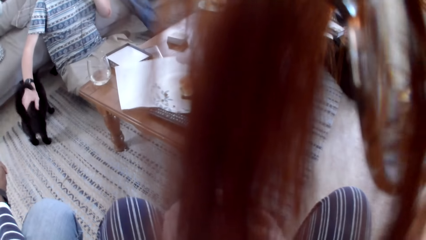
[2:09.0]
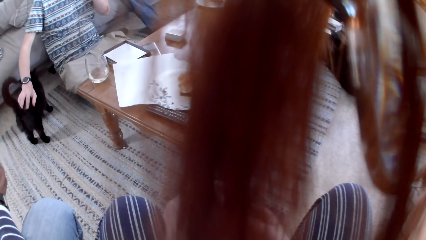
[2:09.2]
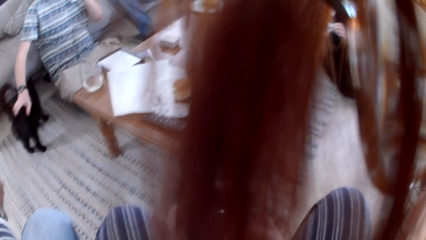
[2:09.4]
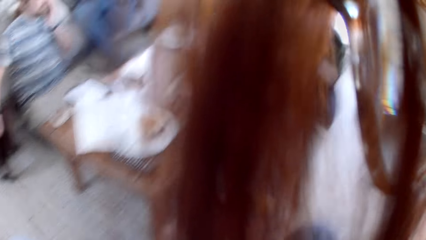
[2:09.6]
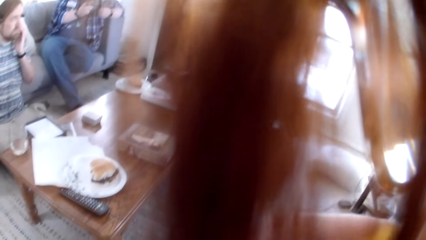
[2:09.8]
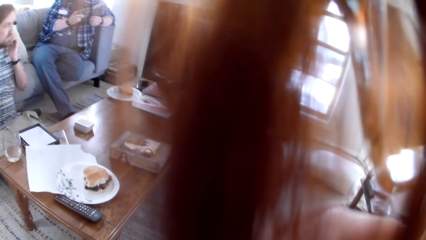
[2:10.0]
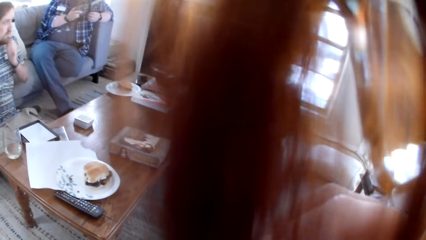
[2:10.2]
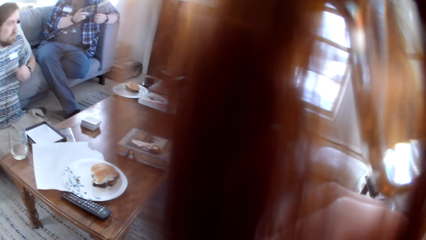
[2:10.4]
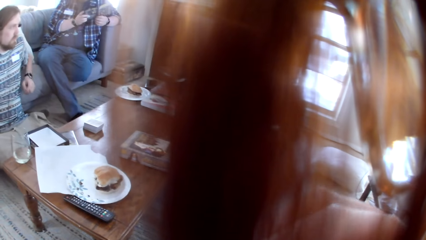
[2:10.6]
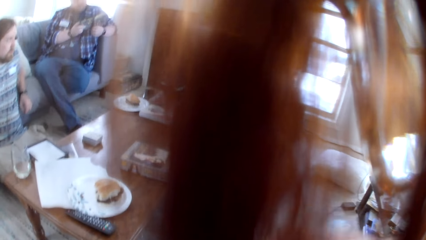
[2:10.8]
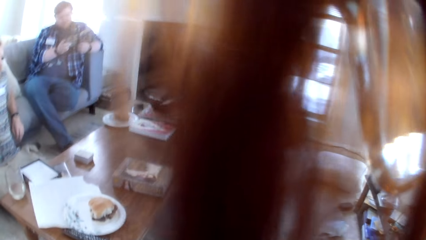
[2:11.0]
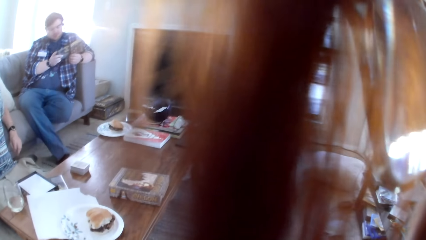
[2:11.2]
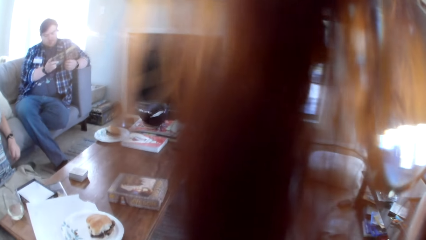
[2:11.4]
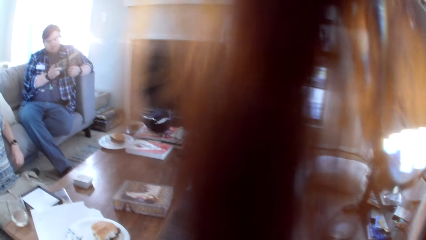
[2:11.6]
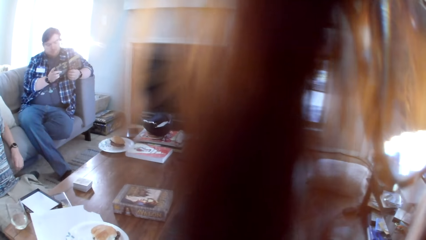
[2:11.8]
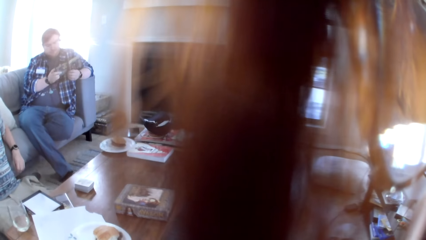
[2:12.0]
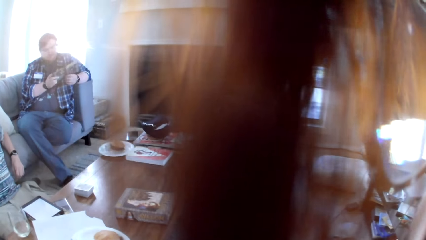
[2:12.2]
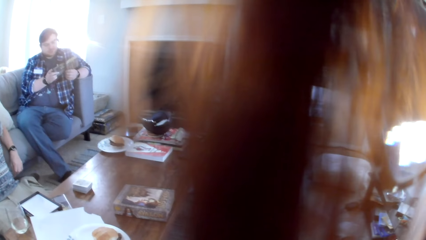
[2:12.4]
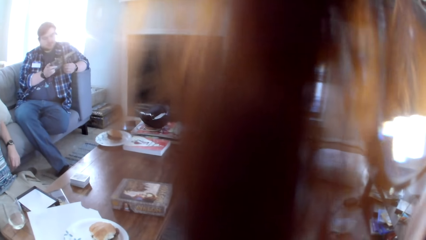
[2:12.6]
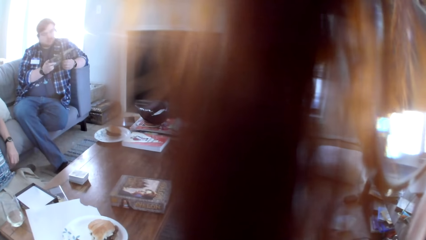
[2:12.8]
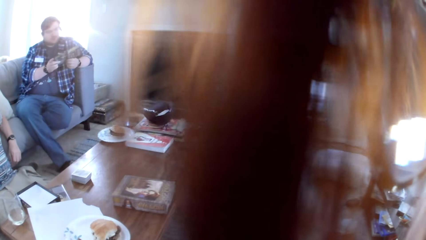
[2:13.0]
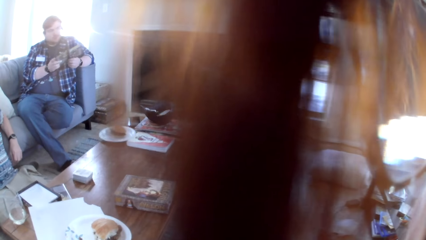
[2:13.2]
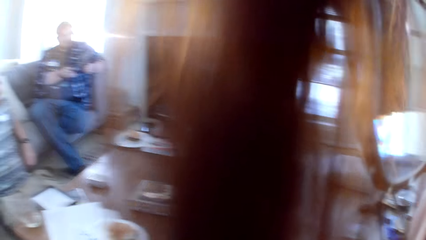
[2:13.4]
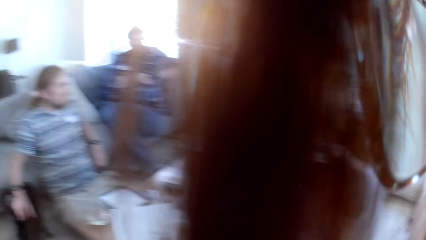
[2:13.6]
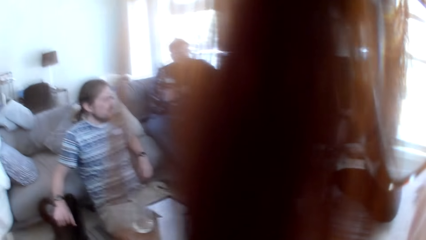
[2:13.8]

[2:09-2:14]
A man cuddles a cat.

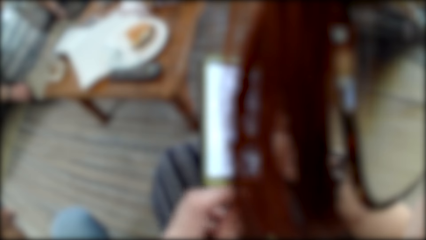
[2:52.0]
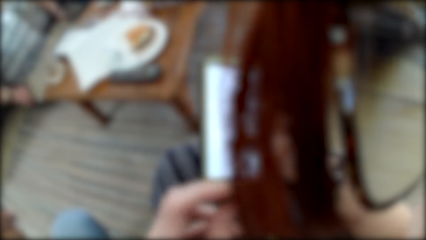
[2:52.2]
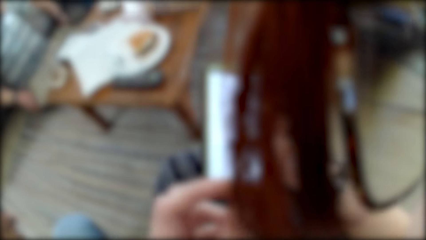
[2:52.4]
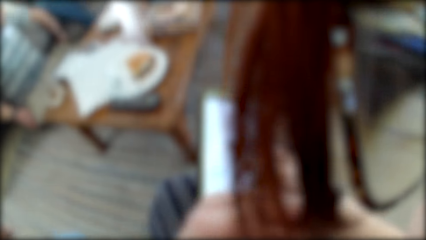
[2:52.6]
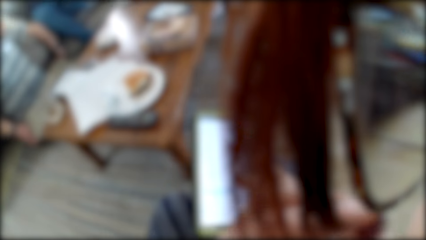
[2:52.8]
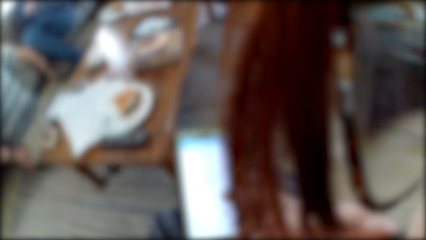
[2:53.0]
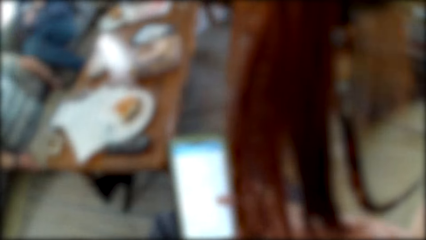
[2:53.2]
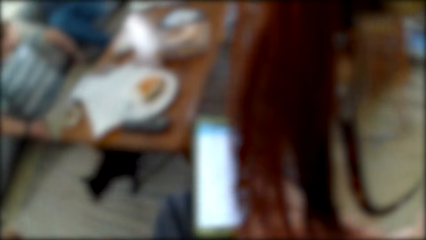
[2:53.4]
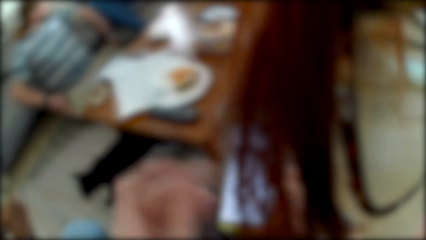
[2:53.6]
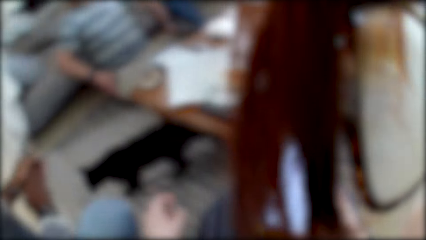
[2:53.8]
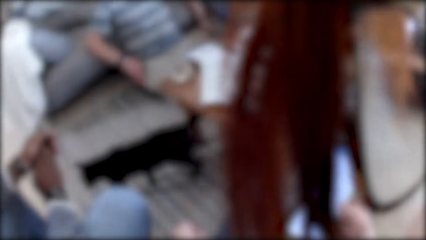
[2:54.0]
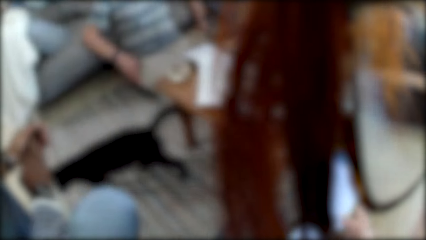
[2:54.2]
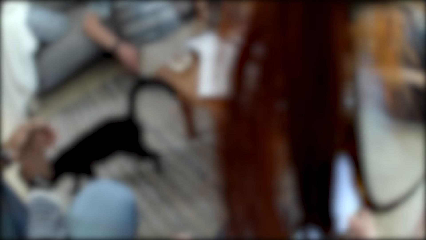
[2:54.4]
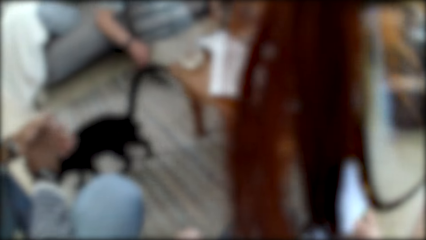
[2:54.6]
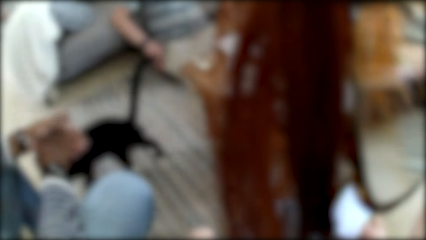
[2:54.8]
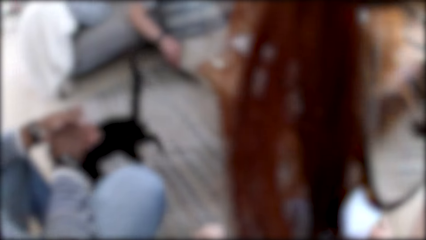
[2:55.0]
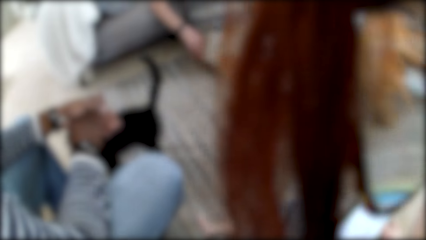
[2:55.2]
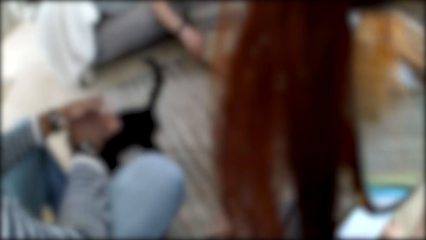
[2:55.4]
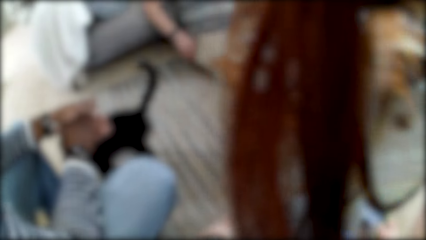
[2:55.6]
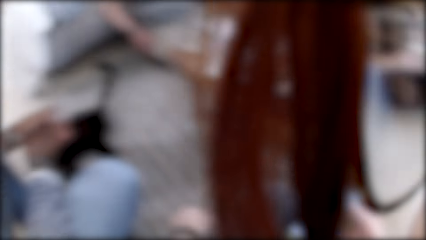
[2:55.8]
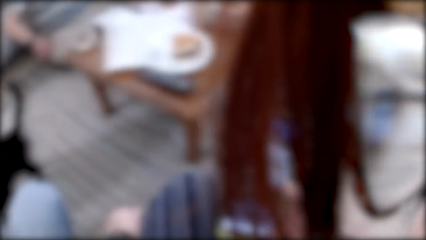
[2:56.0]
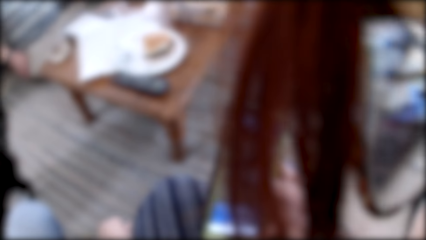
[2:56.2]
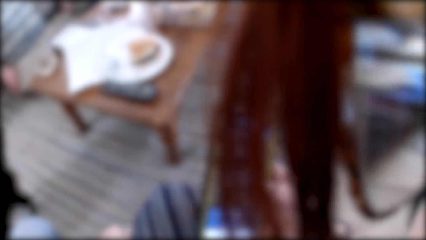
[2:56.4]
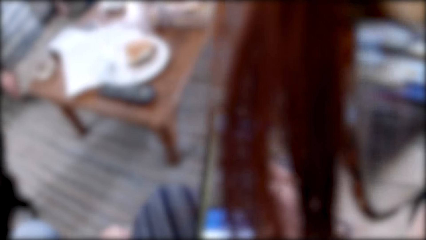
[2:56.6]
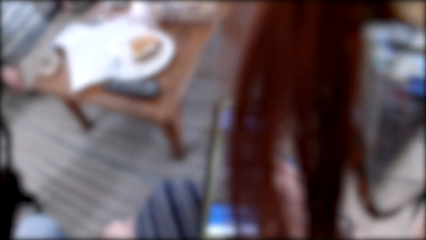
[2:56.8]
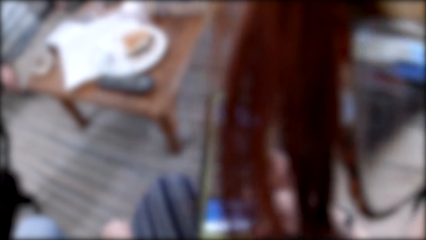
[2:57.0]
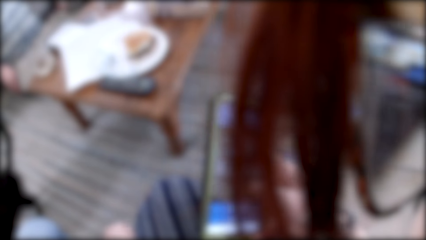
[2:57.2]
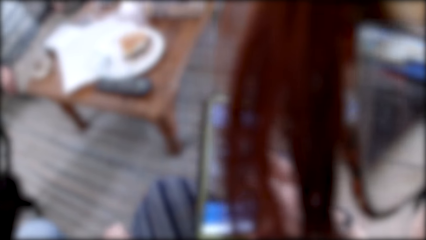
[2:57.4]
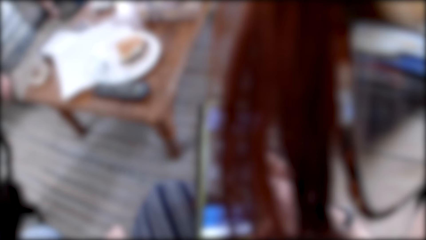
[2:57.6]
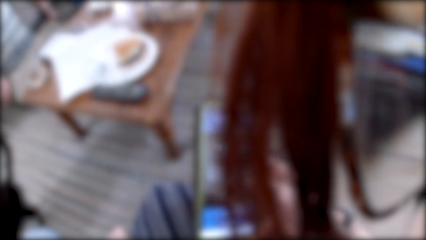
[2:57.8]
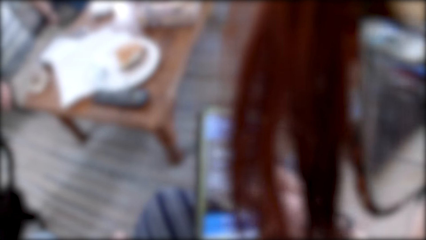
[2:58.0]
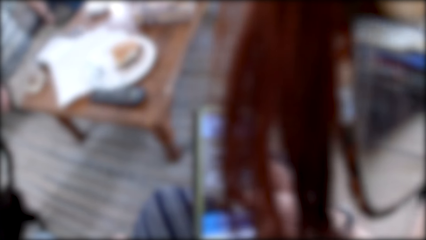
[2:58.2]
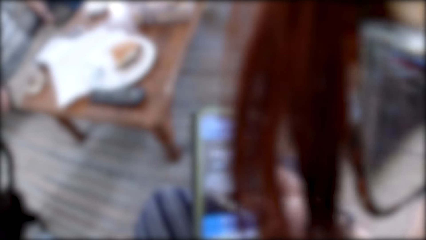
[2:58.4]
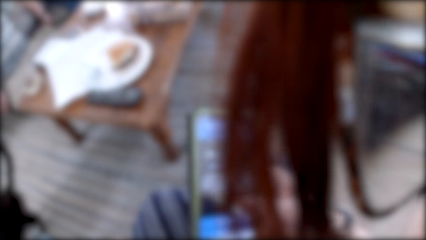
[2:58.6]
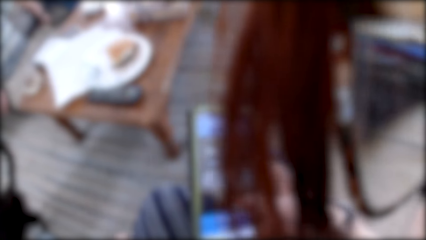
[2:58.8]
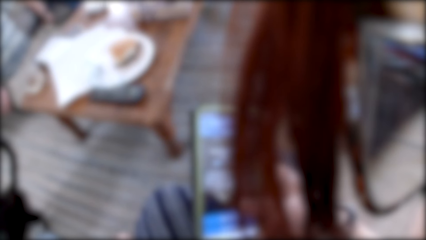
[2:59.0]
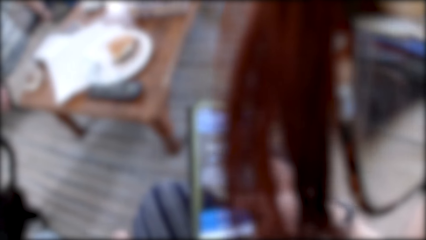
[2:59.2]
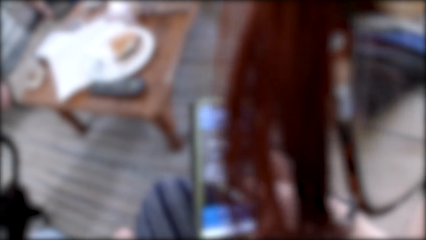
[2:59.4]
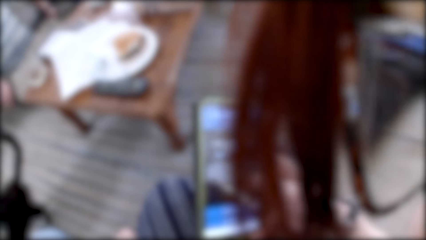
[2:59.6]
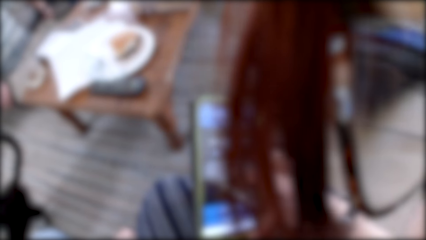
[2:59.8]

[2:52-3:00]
The camera wearer eats snacks. They use the phone.

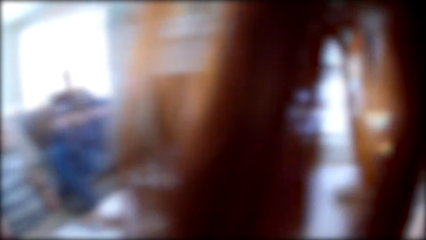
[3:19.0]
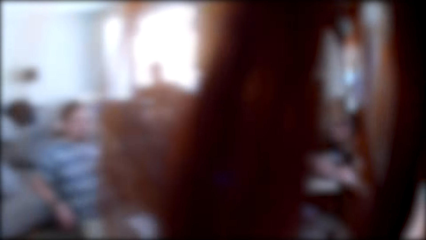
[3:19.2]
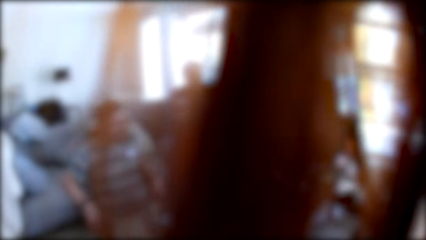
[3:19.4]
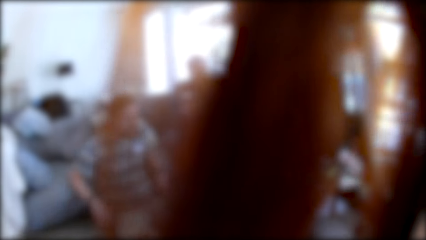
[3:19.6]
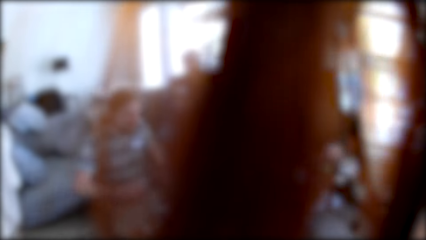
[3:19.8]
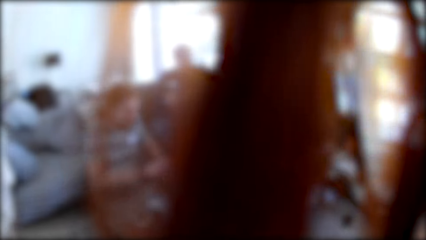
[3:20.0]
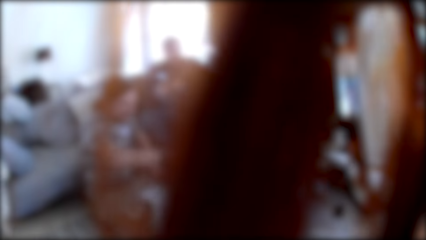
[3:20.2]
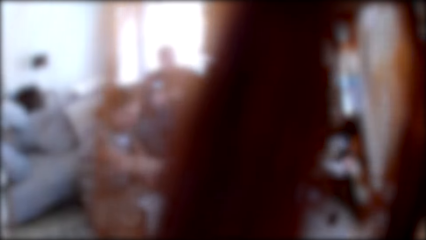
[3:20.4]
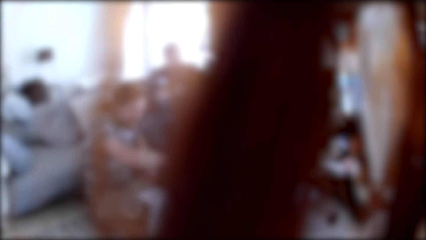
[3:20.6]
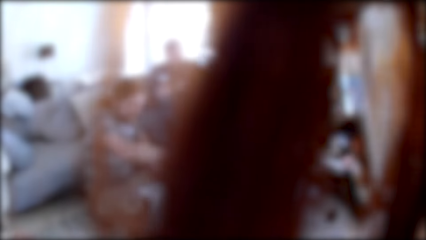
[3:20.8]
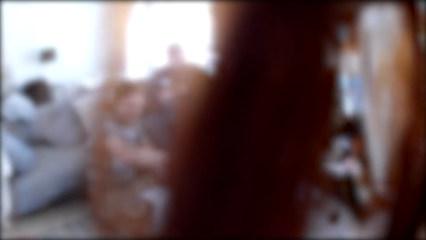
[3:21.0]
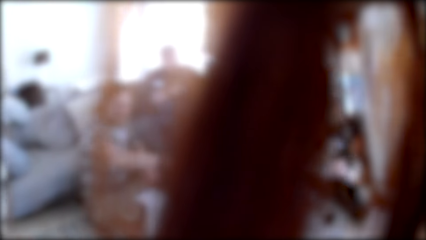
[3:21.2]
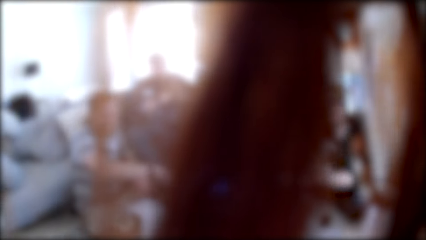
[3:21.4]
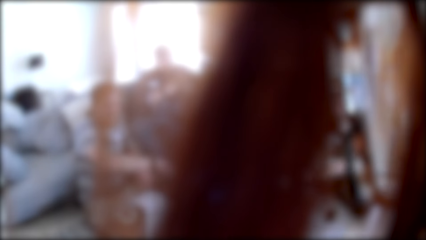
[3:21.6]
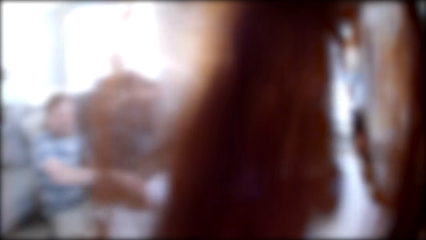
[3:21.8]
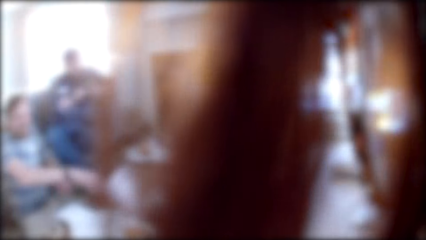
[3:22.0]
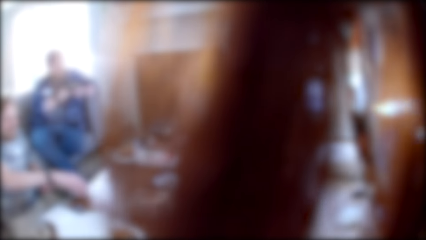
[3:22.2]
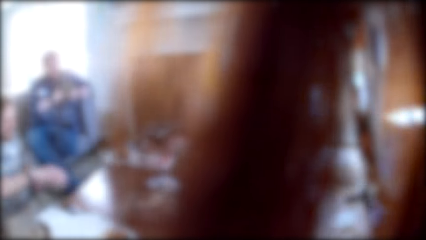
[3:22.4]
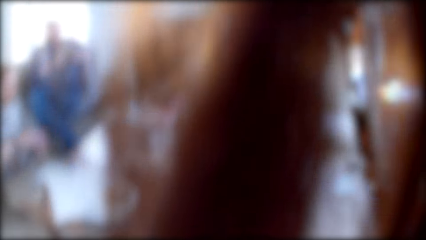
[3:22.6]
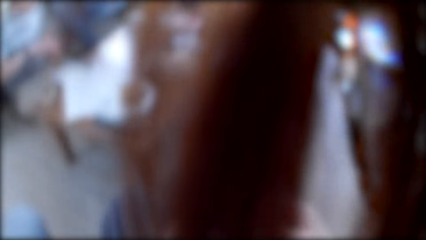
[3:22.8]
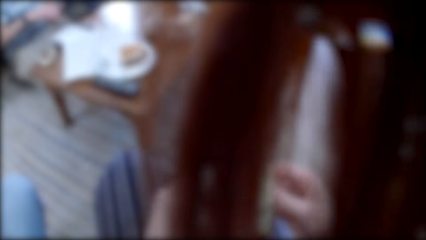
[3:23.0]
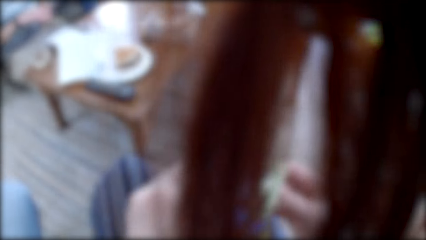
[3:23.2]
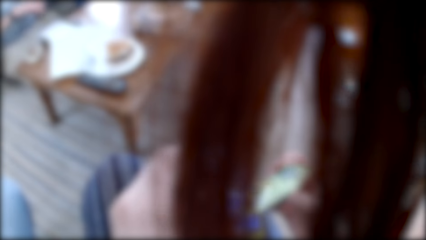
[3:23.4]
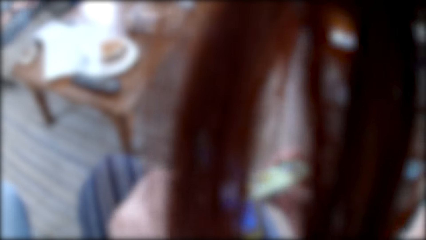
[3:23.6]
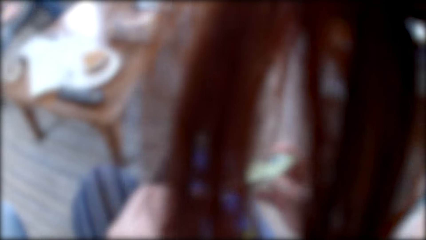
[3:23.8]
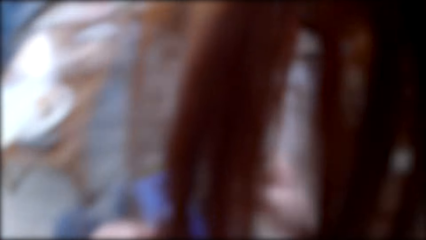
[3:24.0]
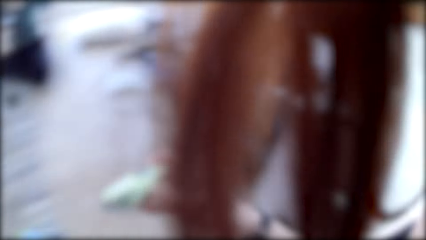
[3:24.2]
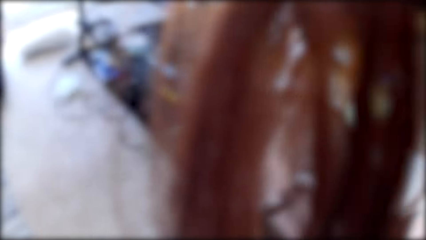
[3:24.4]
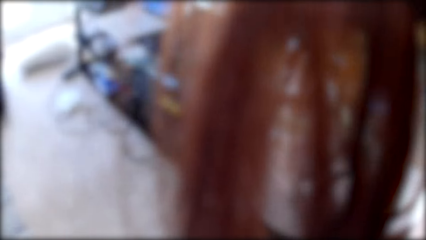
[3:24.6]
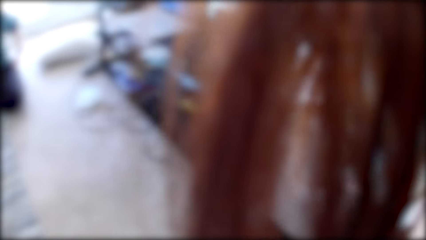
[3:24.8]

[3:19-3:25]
A man takes something. The camera wearer talks with the people in the room.
